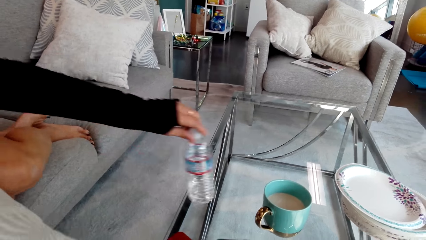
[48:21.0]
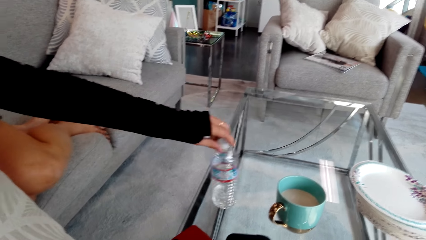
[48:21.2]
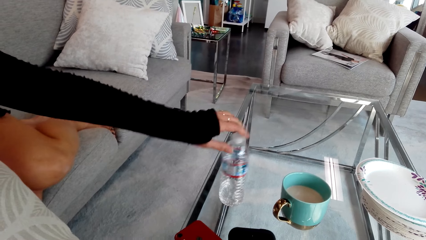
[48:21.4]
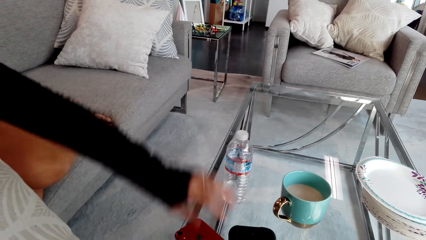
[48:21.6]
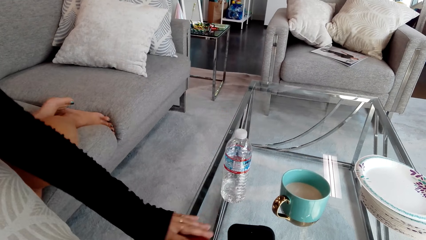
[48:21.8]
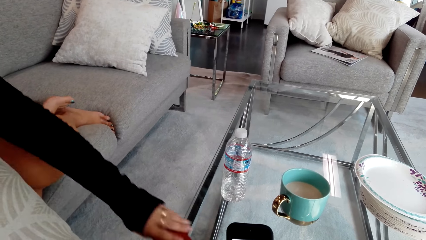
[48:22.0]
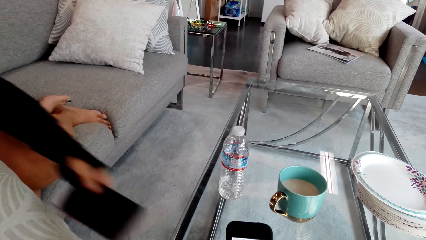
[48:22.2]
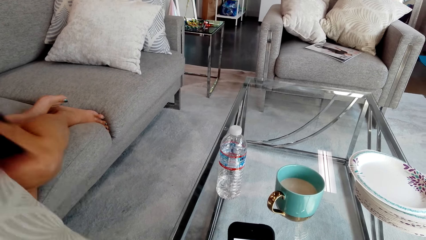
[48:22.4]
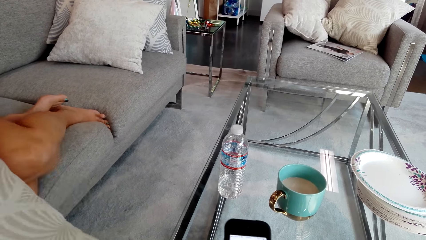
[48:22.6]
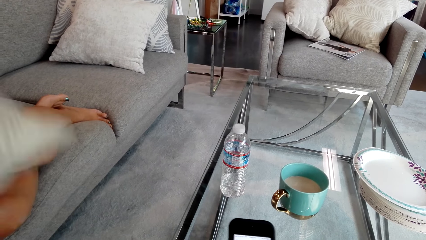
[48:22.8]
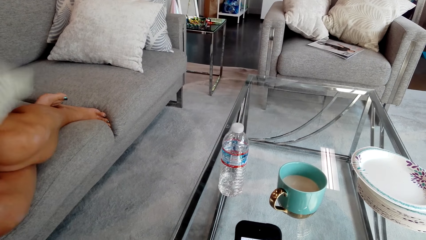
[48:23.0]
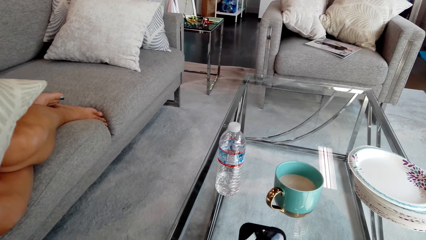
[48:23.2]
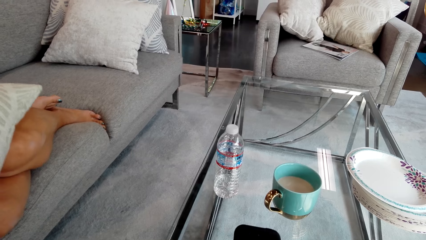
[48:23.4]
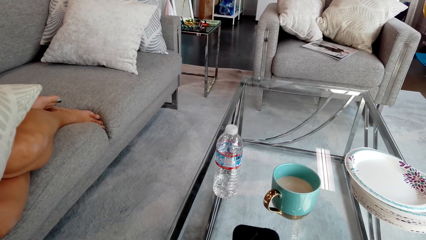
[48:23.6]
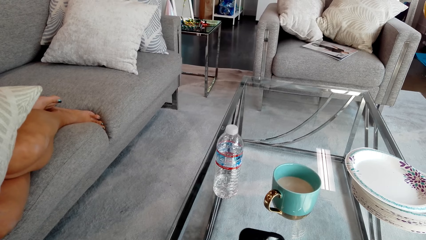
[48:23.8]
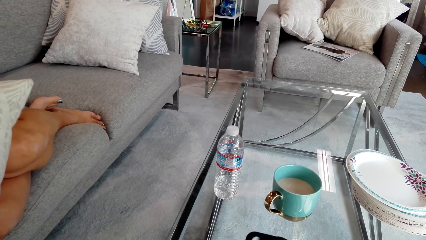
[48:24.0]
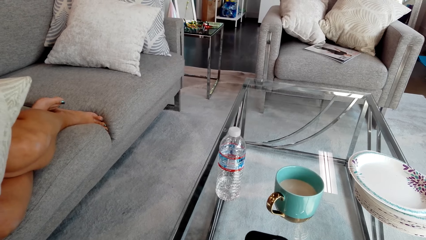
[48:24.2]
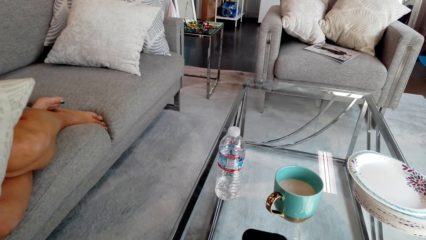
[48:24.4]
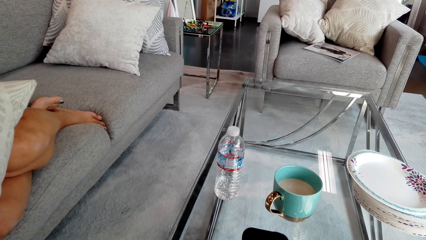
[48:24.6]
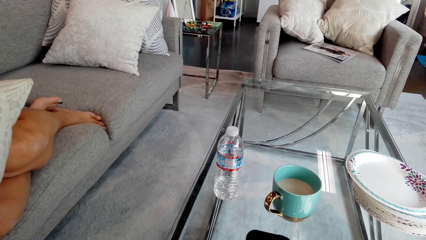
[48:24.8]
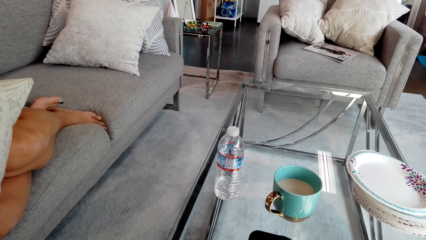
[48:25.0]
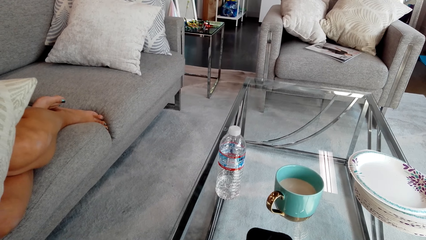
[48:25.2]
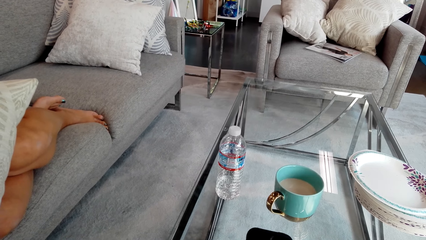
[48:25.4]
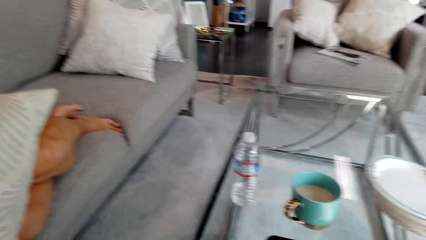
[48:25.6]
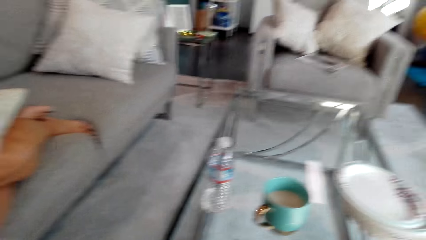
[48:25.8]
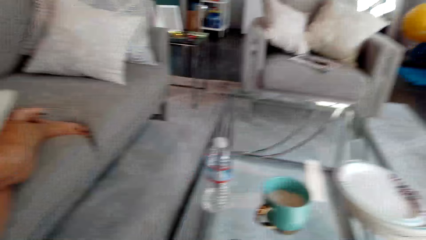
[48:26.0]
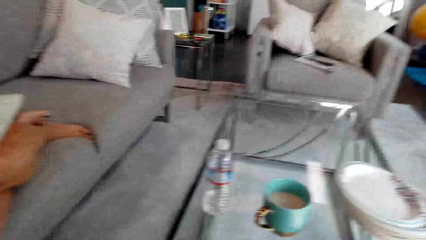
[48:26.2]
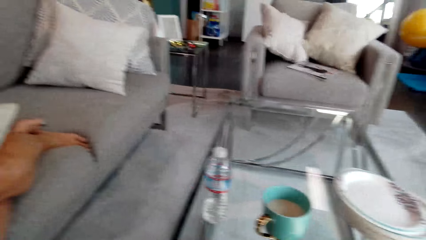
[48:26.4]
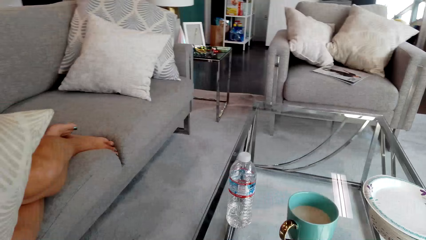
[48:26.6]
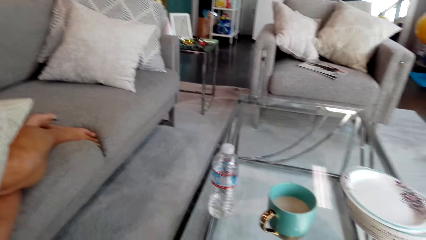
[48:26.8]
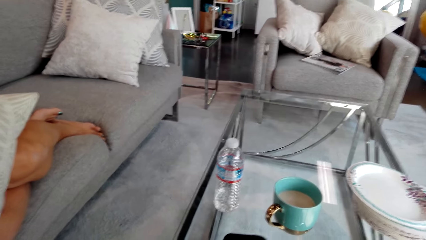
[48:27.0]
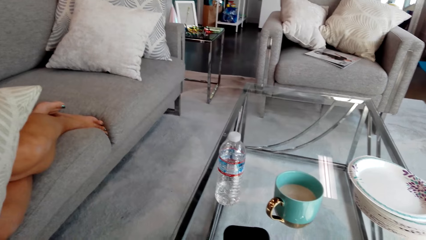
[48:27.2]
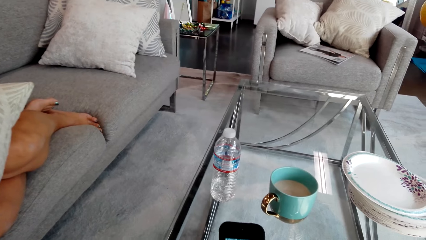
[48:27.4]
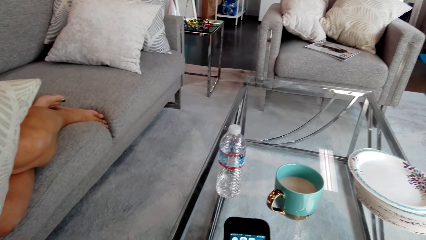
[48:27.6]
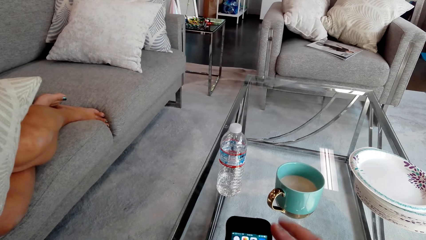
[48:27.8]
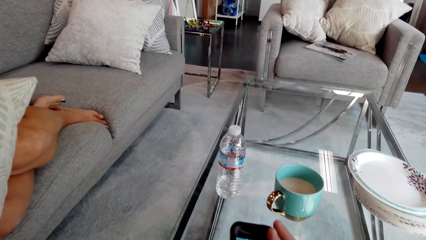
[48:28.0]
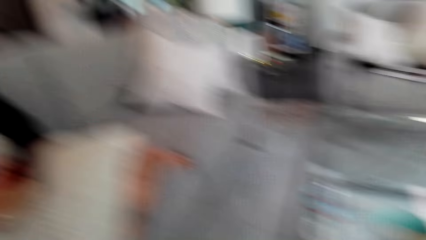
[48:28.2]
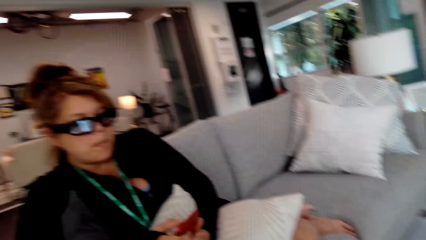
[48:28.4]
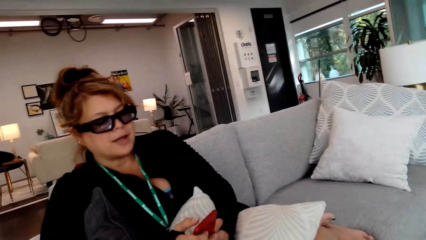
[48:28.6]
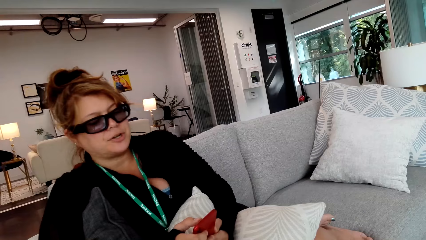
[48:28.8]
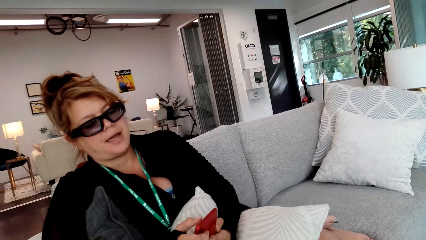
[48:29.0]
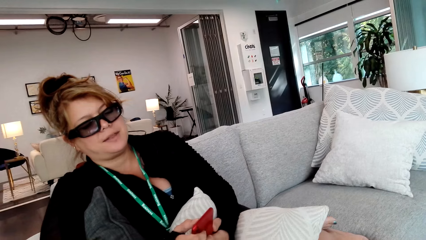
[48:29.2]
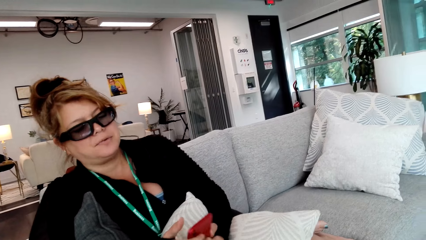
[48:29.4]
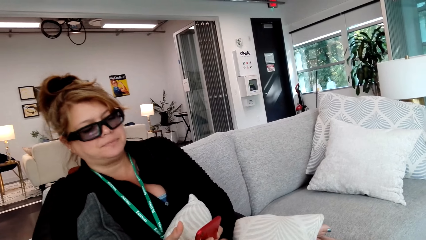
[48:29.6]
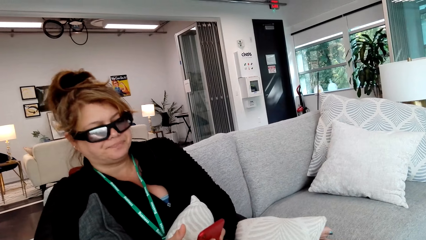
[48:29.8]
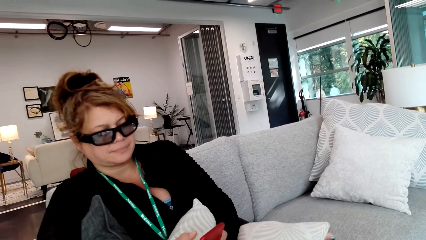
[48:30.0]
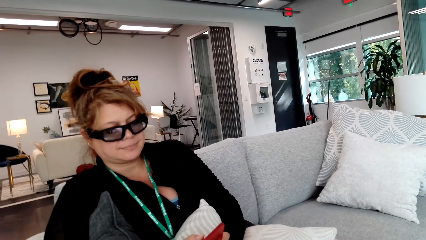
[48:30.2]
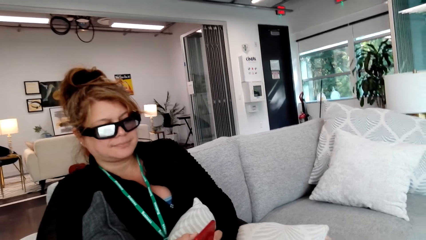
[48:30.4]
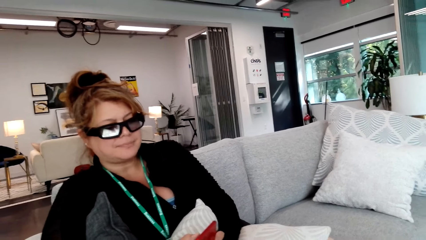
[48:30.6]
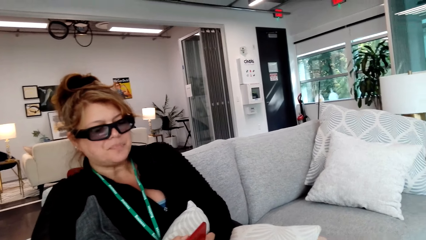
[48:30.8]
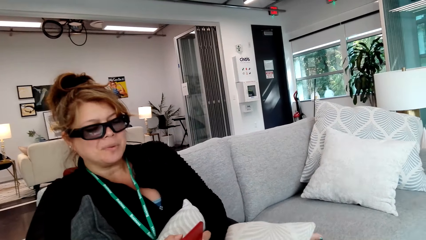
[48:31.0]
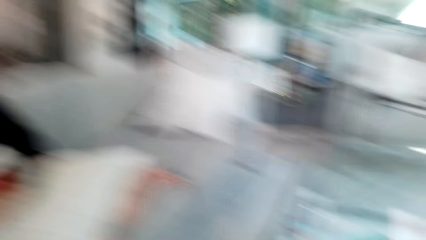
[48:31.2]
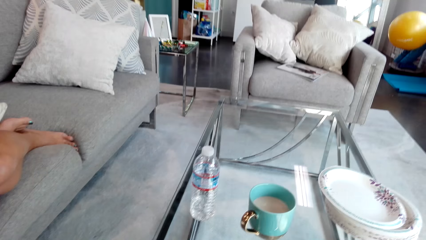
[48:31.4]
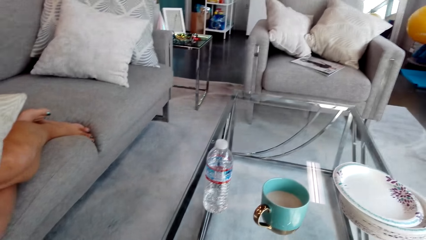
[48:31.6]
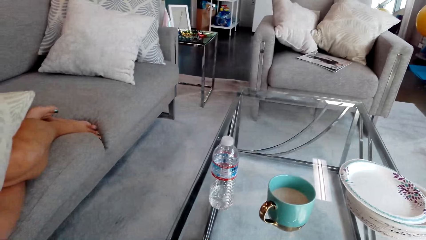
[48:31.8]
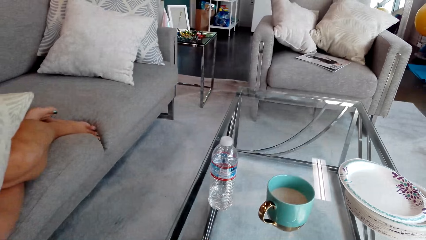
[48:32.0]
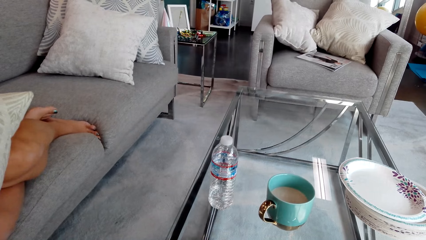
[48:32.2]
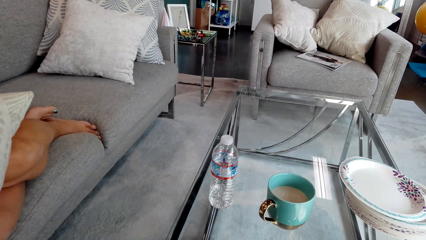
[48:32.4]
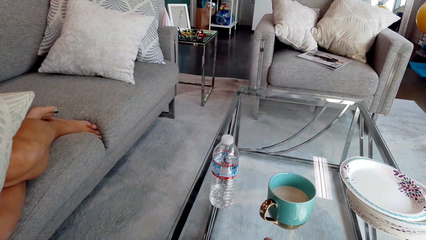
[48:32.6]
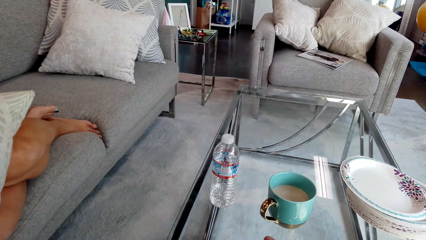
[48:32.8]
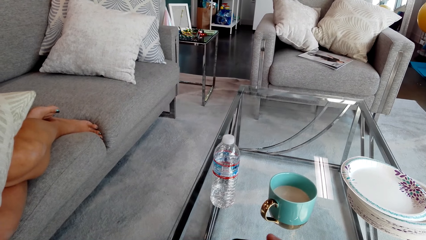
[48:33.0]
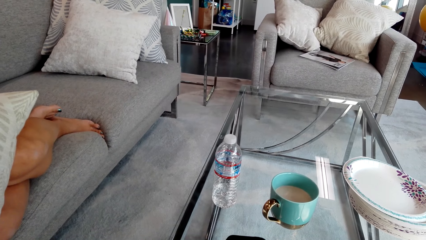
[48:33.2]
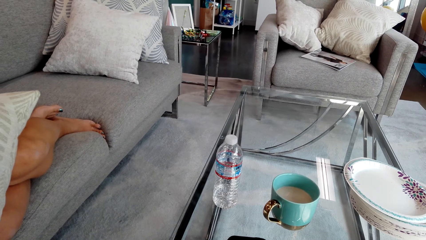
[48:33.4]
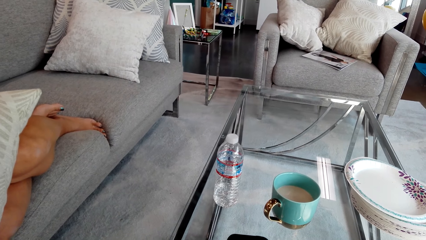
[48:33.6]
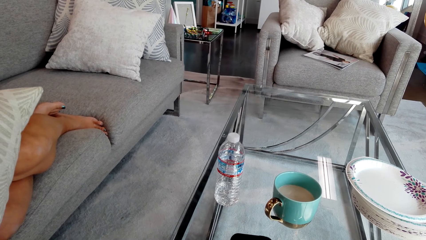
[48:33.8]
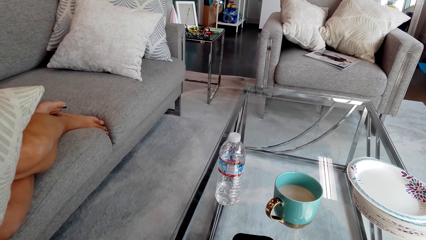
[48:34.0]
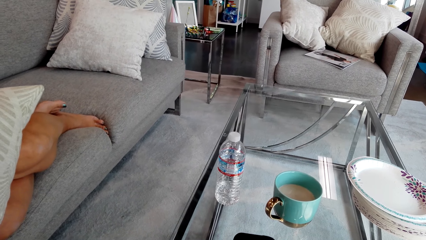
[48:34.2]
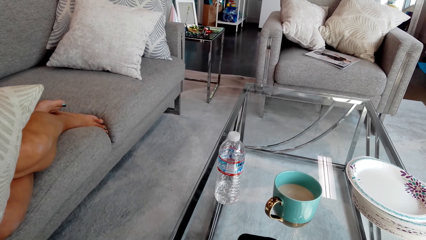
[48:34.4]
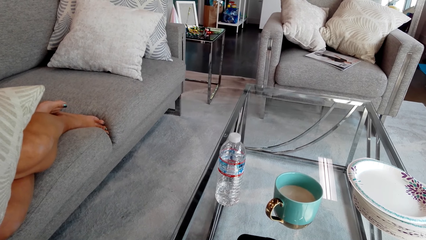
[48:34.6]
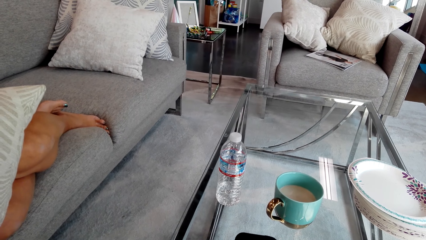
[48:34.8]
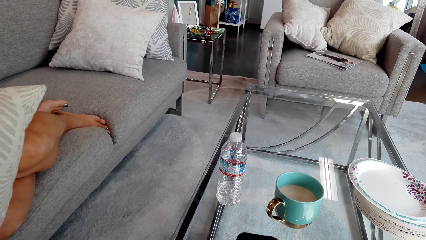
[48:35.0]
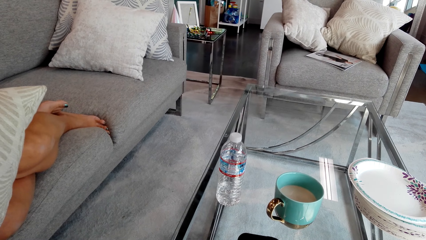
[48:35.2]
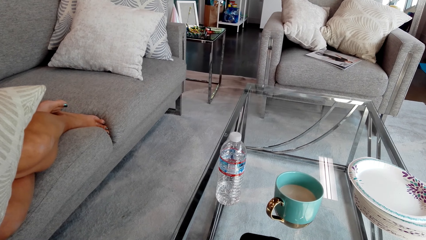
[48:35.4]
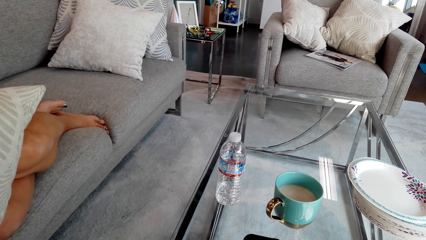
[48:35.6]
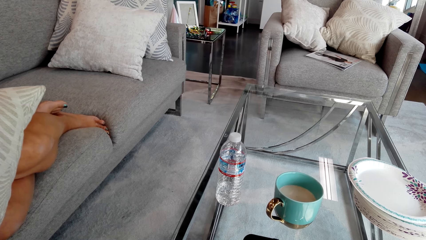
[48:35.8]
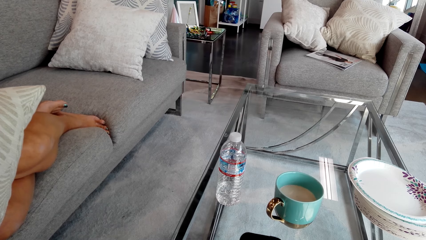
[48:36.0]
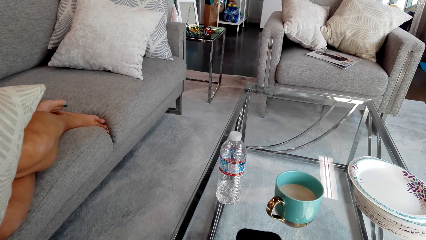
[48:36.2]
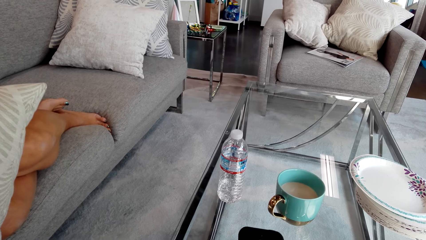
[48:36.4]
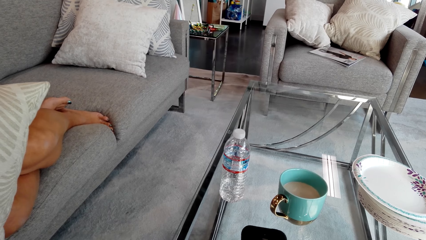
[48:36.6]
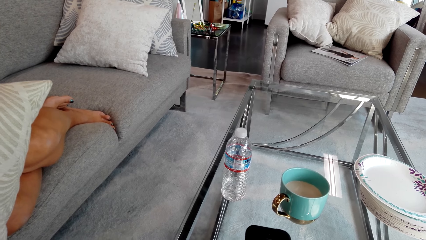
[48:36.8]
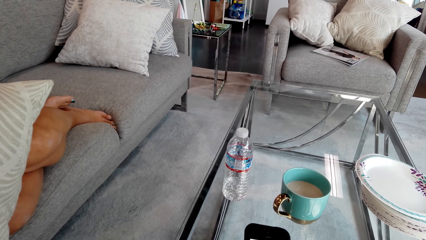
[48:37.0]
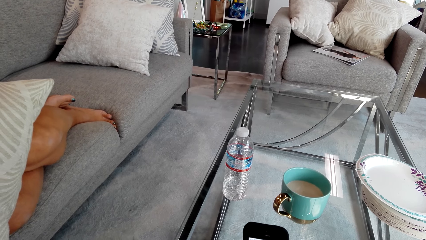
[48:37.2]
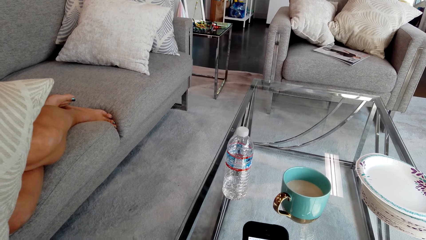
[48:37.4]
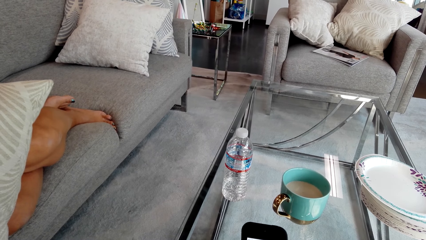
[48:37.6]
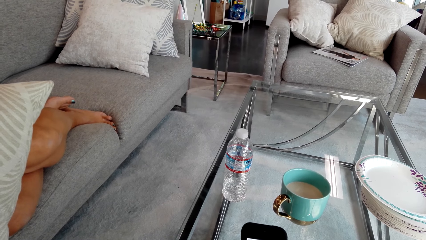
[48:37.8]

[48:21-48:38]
A person puts a plastic bottle of water on the table. The person talks to the camera wearer. The person picks up a smart phone or mobile phone on the table. The person talks to the camera wearer. The person operates on the smart phone. The camera wearer looks around. The person talks to the camera wearer. The person operates the mobile phone in the room.
